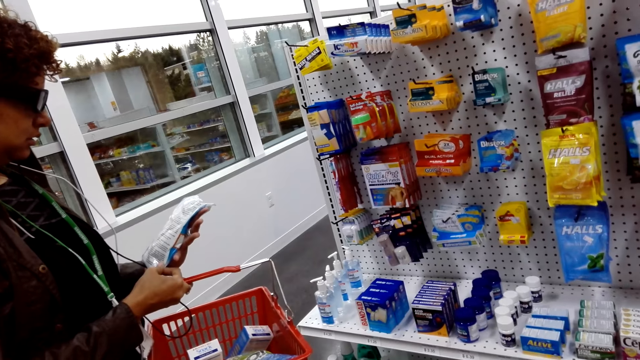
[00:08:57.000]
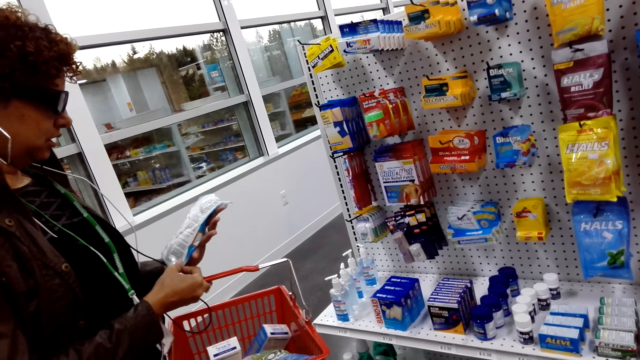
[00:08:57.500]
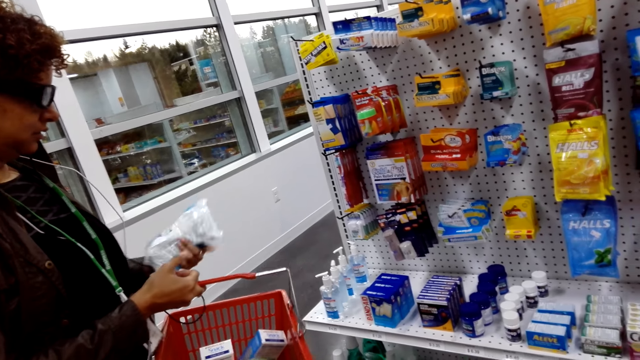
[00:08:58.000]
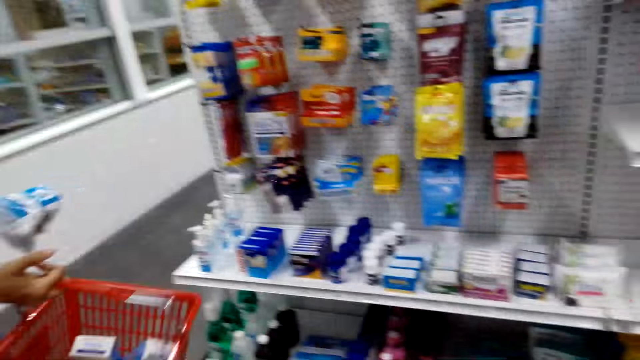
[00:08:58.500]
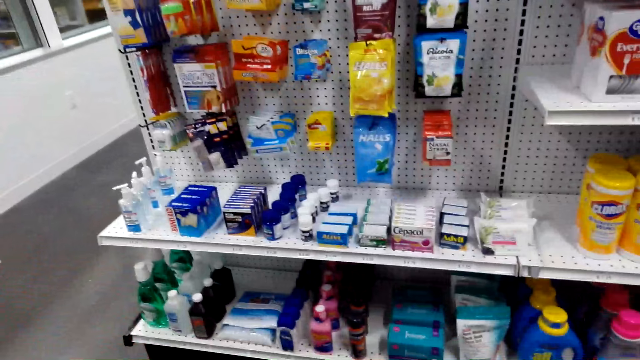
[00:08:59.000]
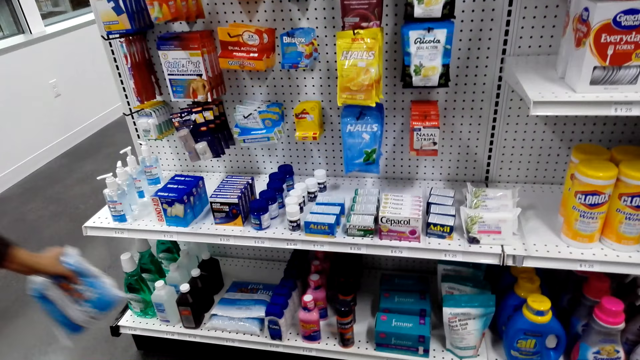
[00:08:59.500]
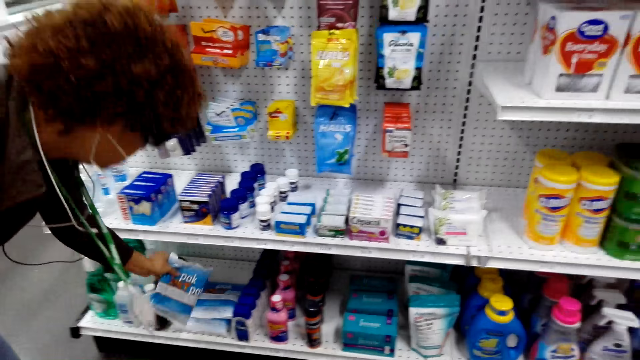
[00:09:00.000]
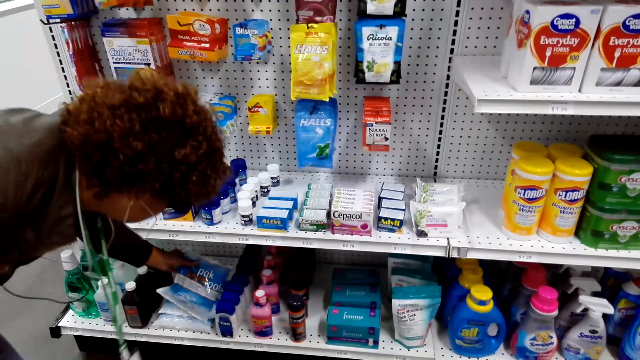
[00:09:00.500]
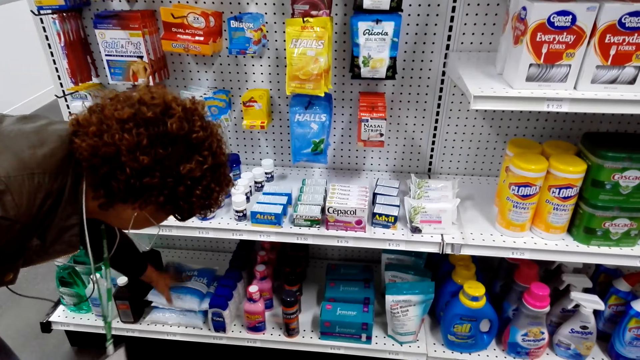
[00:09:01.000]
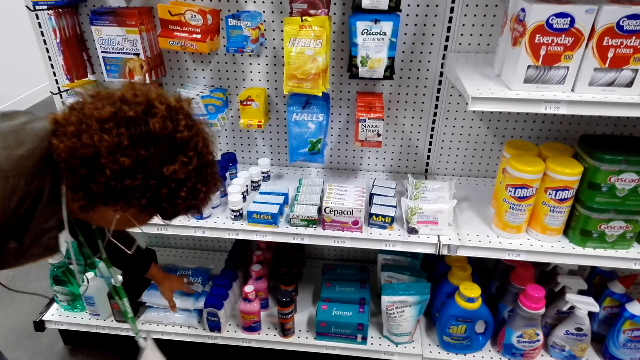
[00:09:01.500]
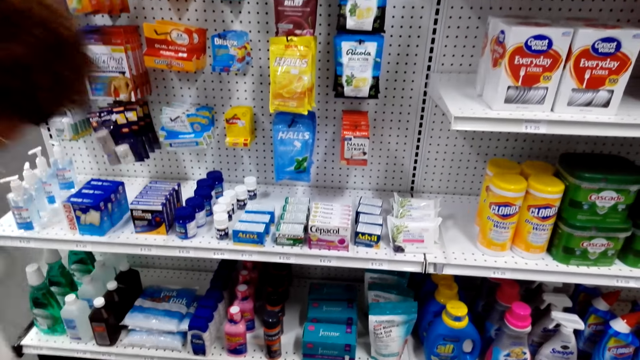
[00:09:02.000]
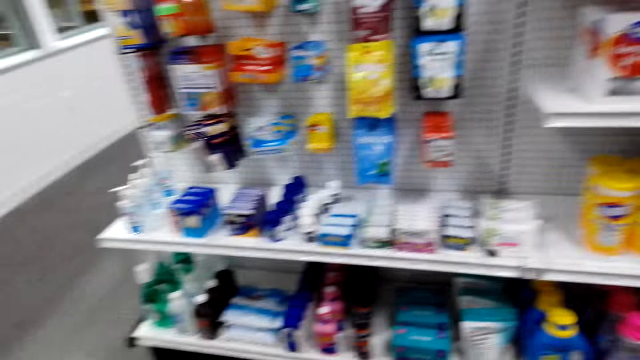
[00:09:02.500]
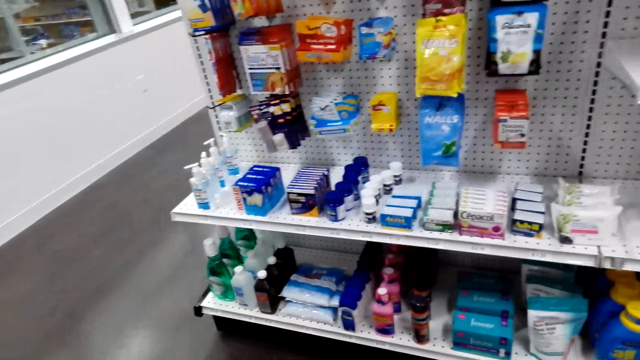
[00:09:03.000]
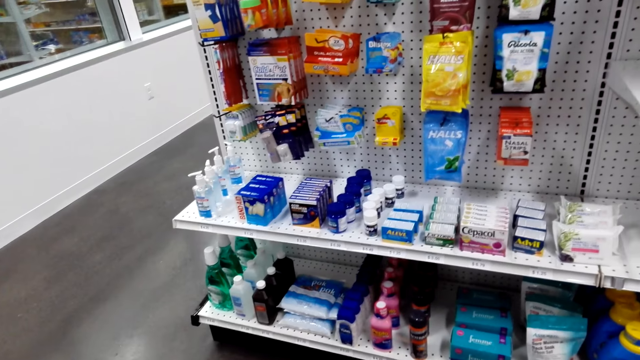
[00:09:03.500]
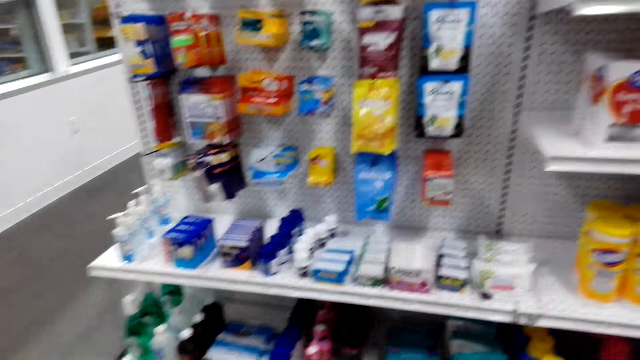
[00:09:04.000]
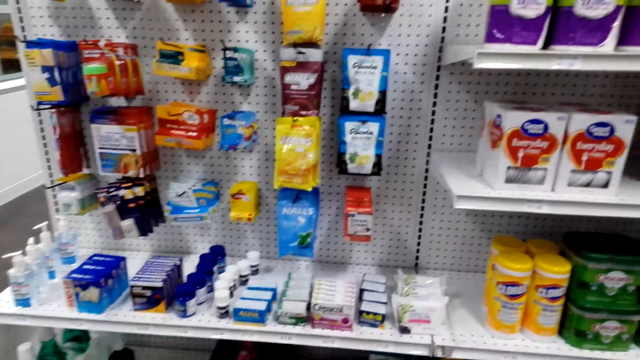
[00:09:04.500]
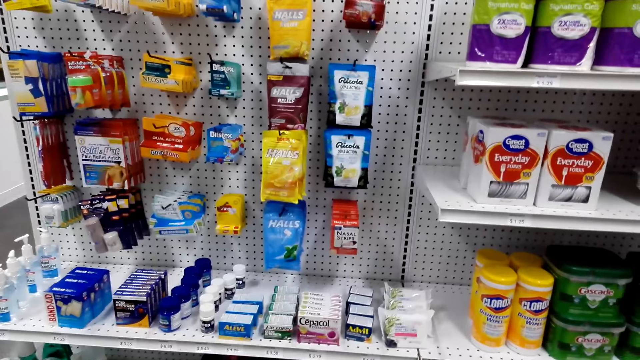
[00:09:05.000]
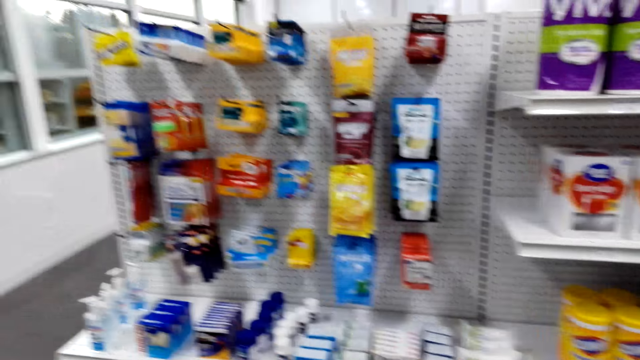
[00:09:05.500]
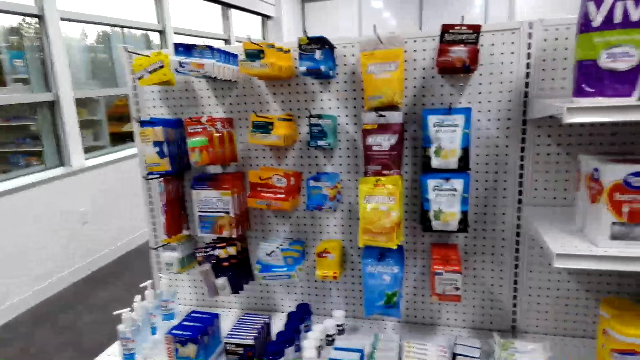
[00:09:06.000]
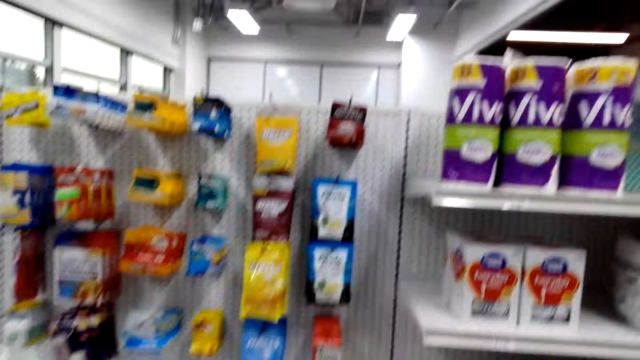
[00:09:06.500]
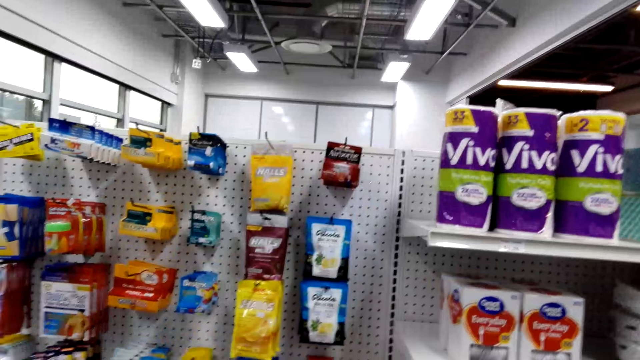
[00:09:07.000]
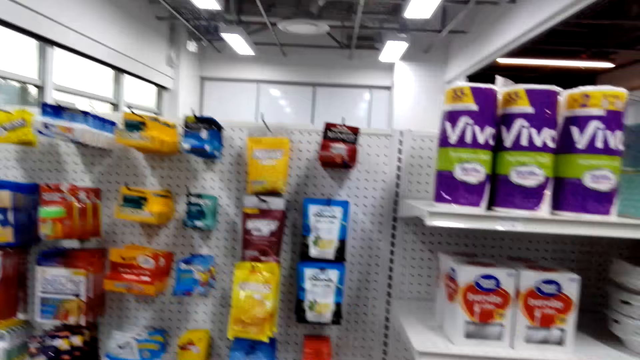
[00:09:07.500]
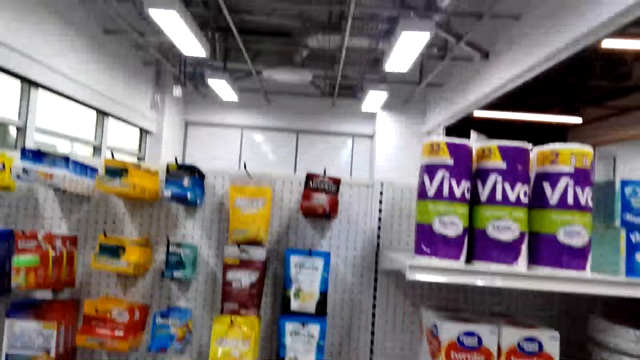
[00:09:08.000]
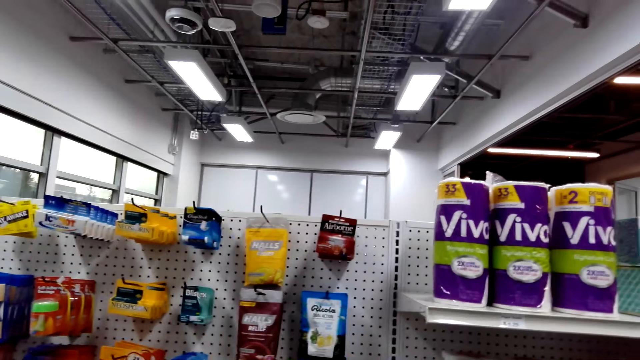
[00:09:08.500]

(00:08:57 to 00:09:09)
A person returns the item on the shelf. The camera wearer looks at the items on the shelf and looks around.

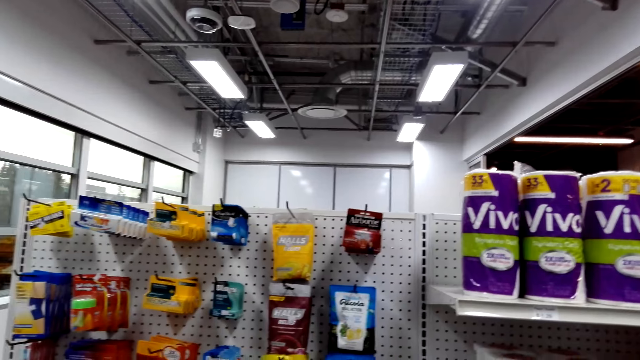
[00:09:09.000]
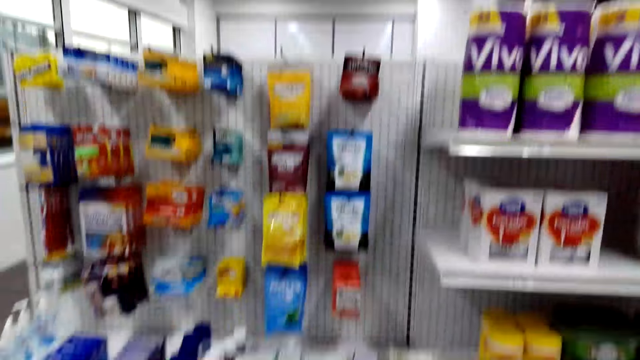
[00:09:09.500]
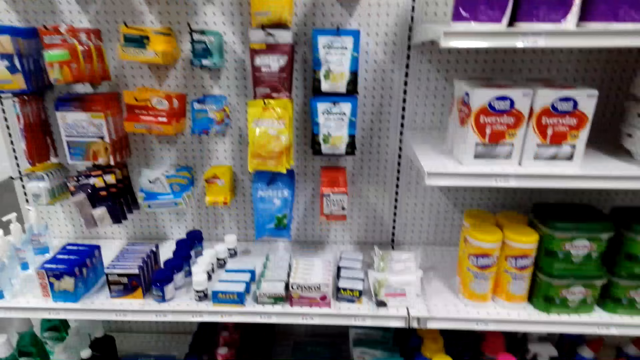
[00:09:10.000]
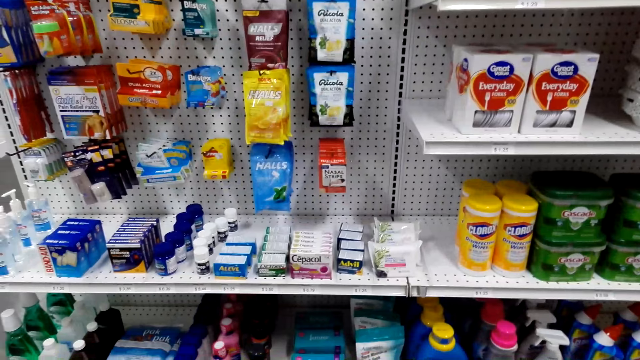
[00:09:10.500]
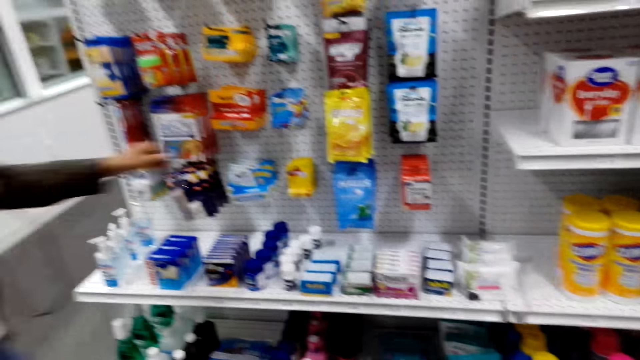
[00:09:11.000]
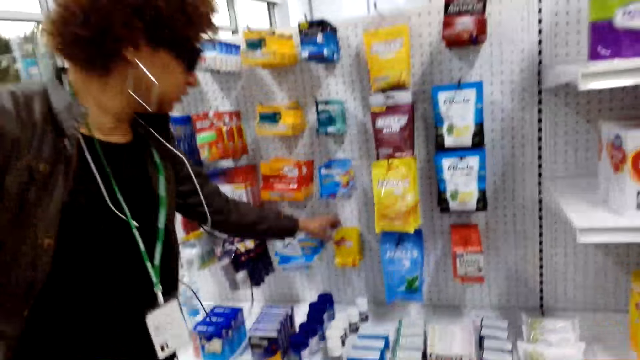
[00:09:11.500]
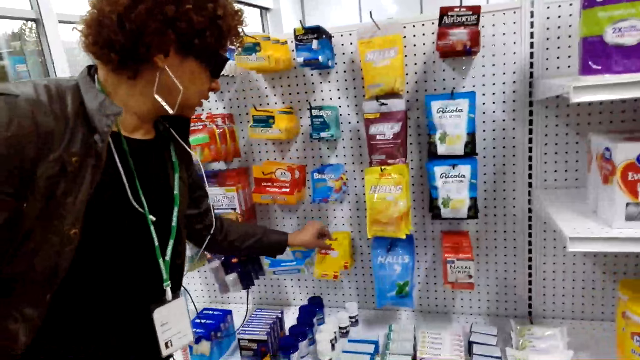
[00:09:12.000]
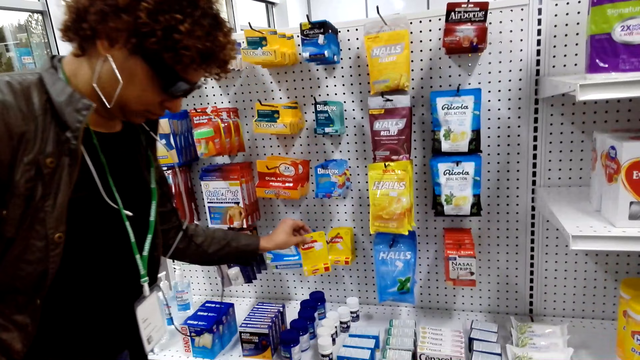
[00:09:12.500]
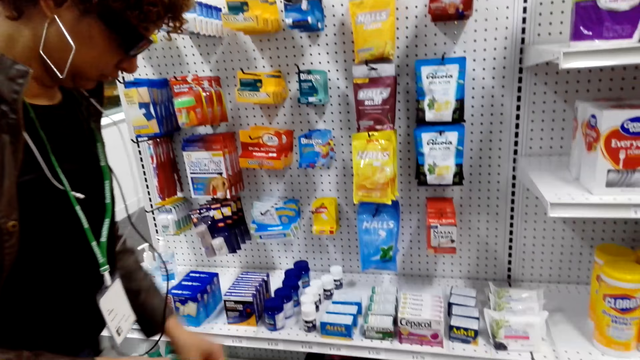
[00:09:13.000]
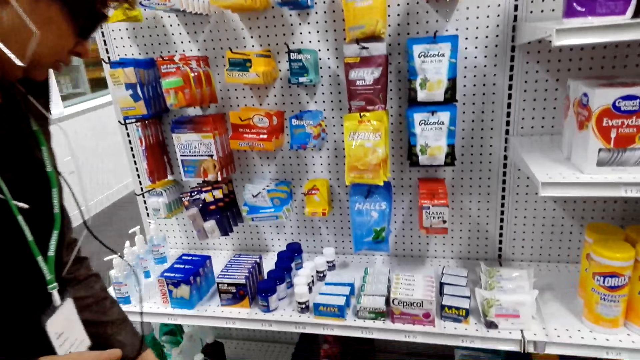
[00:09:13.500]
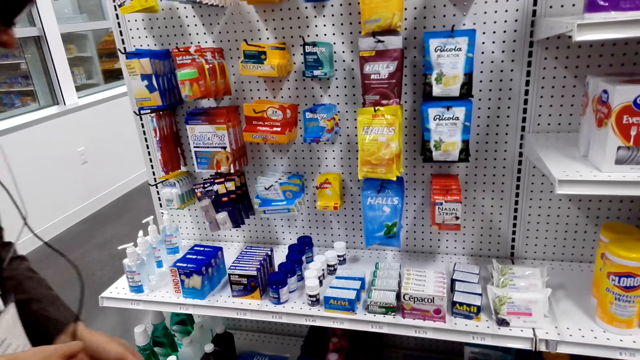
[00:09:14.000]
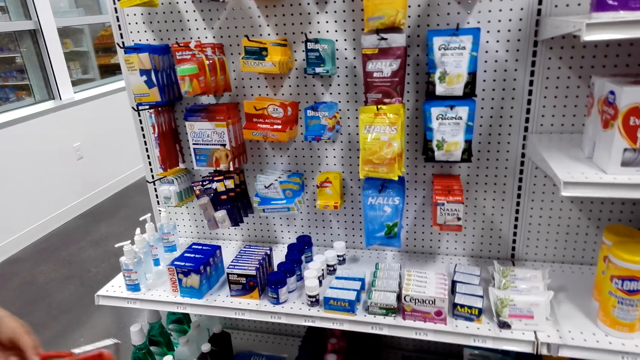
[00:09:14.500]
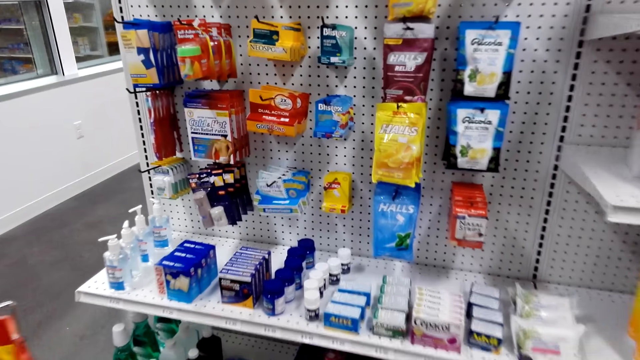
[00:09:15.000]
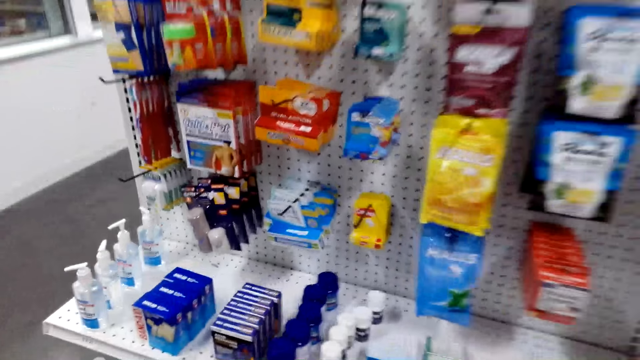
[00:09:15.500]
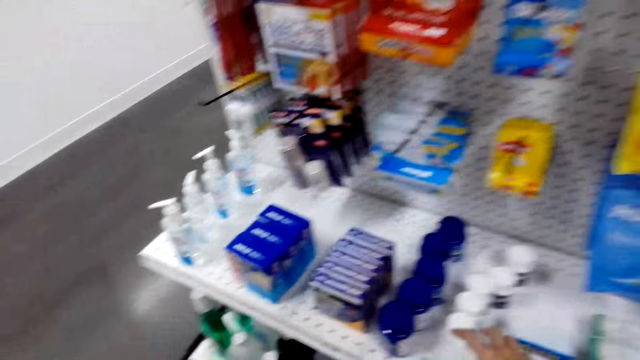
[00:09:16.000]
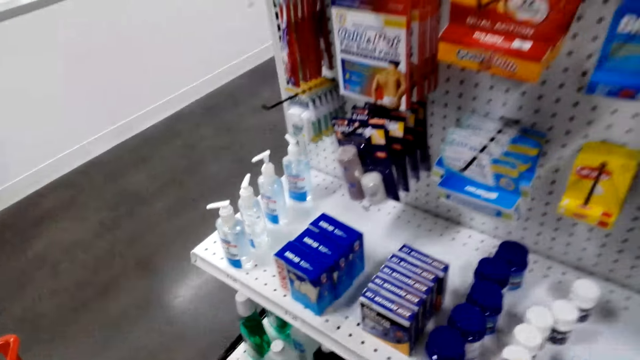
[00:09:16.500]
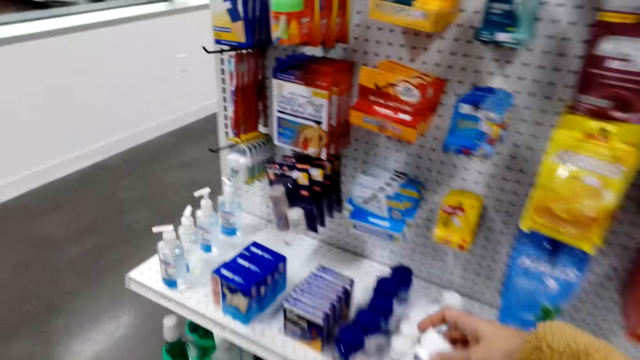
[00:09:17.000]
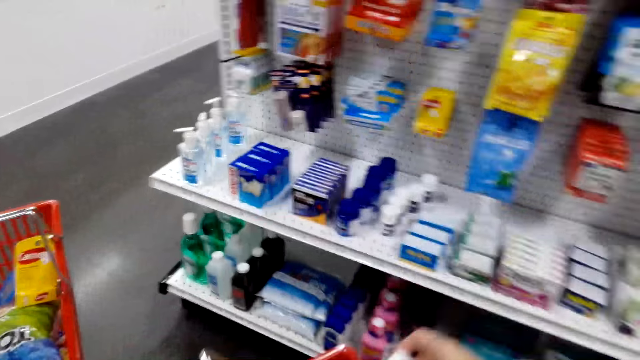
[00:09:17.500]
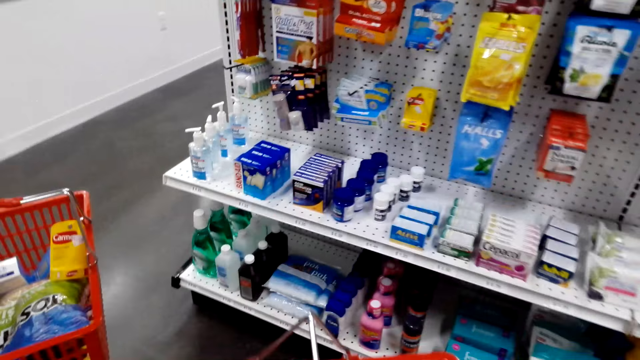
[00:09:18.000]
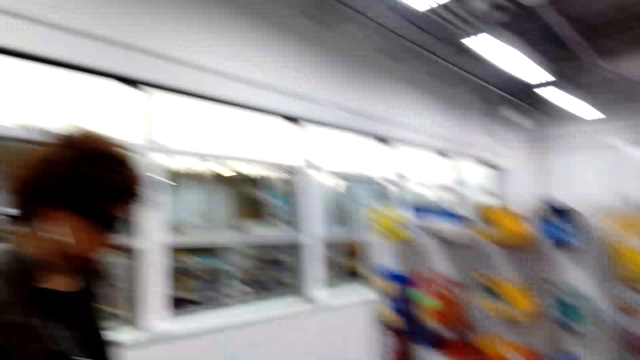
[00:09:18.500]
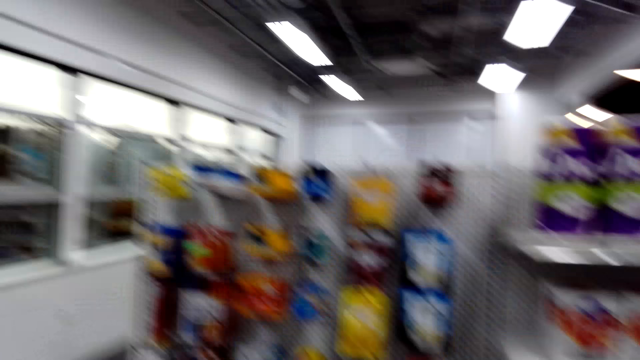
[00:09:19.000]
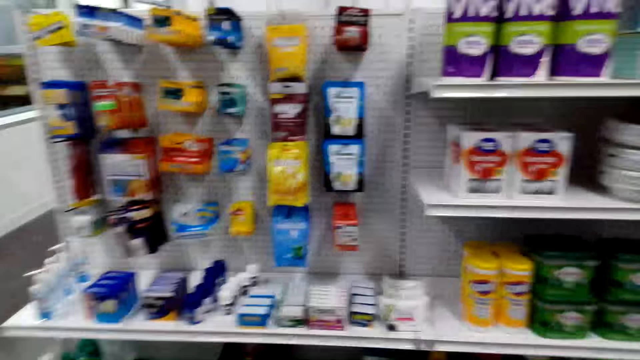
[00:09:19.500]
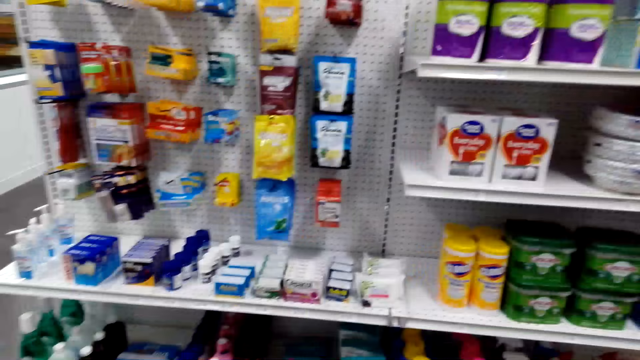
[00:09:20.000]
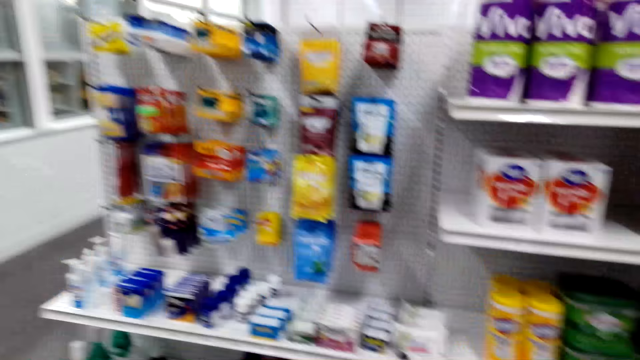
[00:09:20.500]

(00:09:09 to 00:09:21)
A person picks the item from the shelf and drops the item in the shopping basket. The camera wearer looks around, moves around, and moves the right hand. A man puts the packet in the trolley. The camera wearer picks a packet or bottle from the shelf. They look around.
